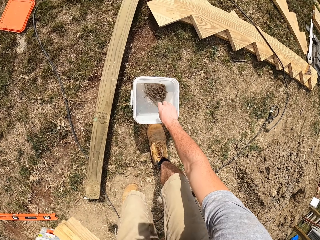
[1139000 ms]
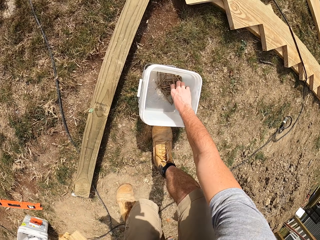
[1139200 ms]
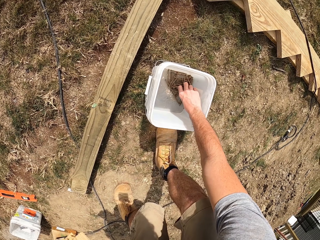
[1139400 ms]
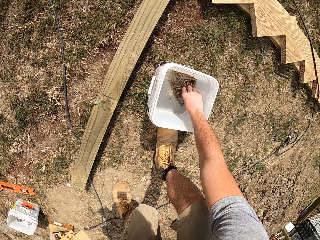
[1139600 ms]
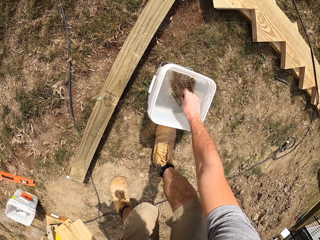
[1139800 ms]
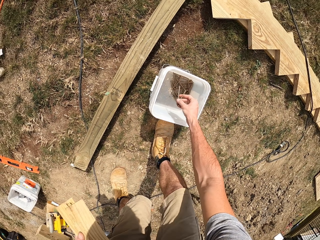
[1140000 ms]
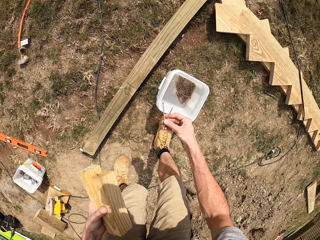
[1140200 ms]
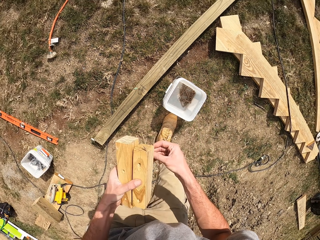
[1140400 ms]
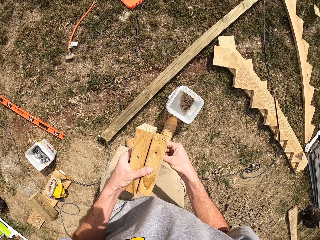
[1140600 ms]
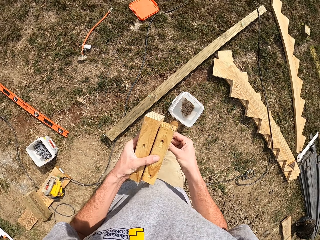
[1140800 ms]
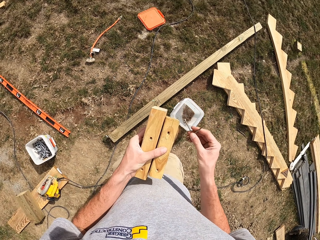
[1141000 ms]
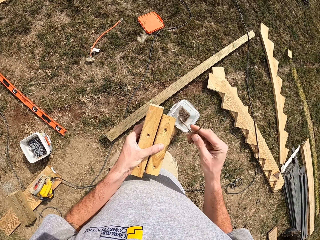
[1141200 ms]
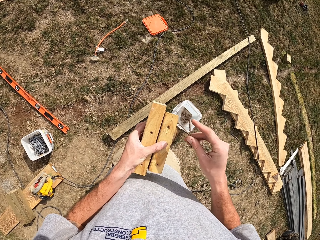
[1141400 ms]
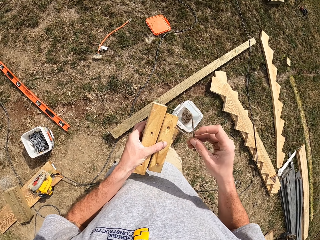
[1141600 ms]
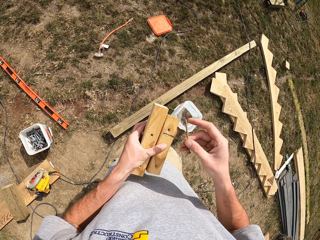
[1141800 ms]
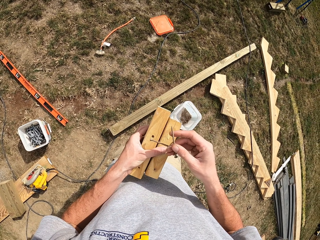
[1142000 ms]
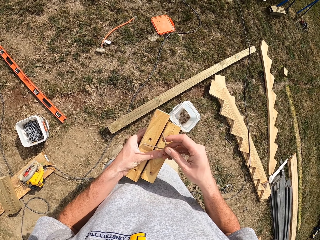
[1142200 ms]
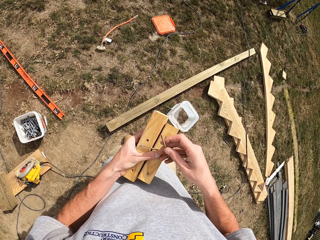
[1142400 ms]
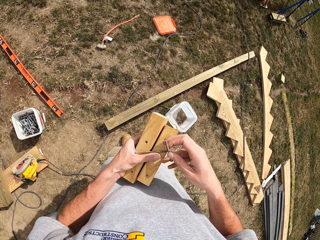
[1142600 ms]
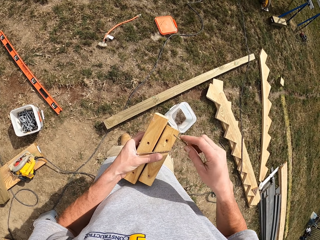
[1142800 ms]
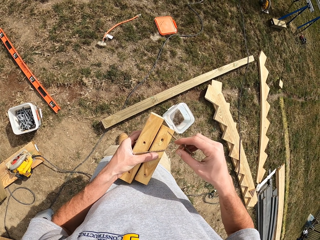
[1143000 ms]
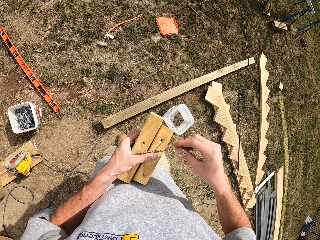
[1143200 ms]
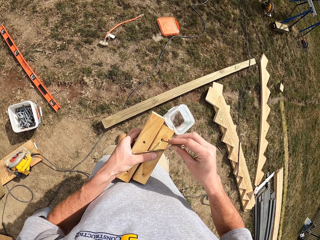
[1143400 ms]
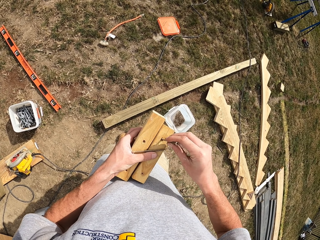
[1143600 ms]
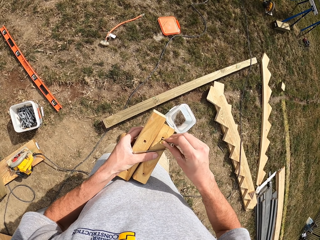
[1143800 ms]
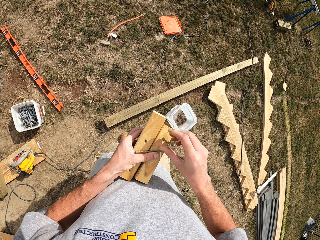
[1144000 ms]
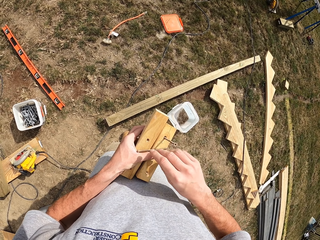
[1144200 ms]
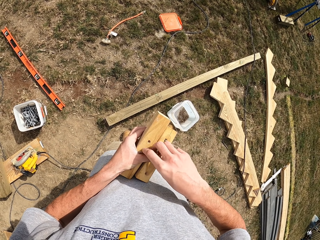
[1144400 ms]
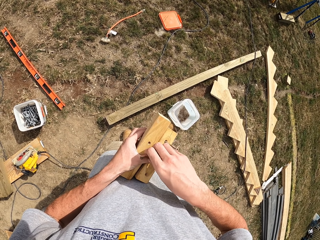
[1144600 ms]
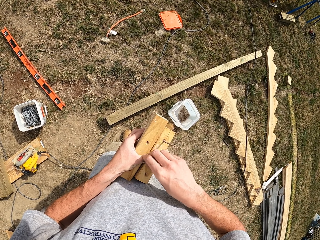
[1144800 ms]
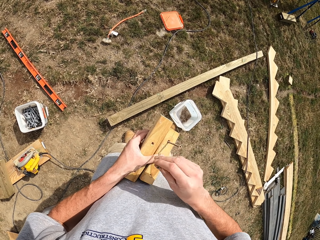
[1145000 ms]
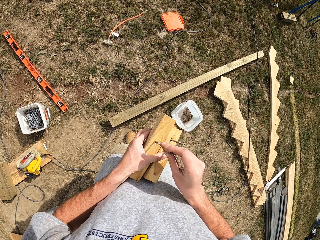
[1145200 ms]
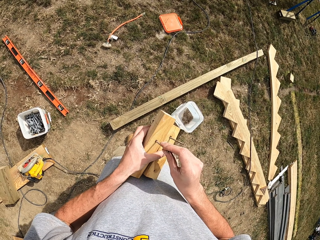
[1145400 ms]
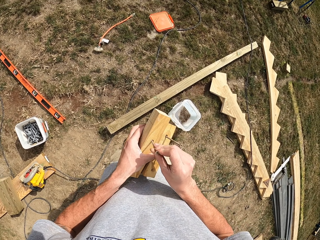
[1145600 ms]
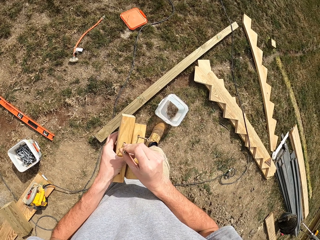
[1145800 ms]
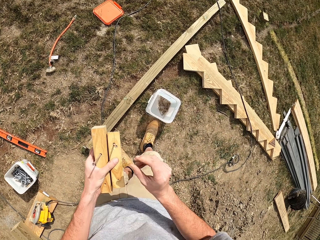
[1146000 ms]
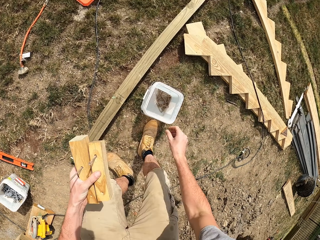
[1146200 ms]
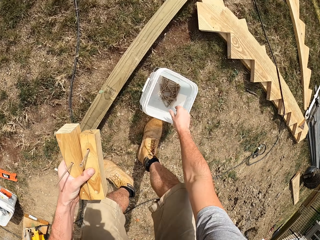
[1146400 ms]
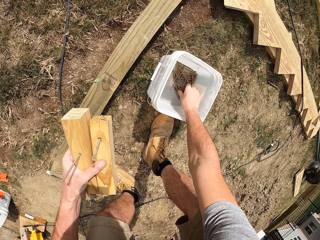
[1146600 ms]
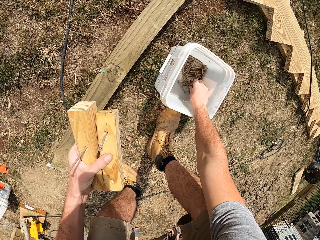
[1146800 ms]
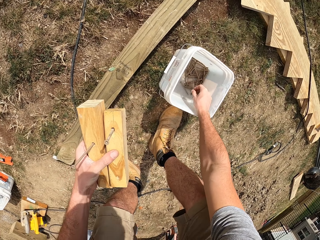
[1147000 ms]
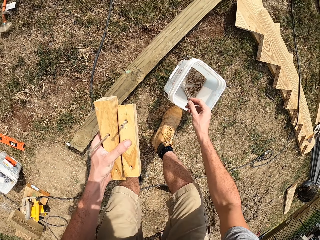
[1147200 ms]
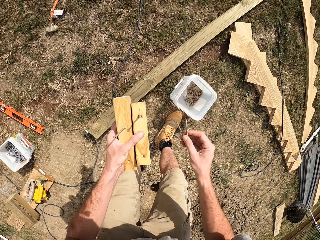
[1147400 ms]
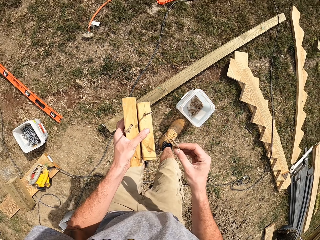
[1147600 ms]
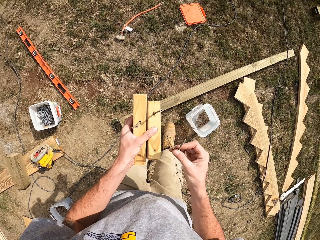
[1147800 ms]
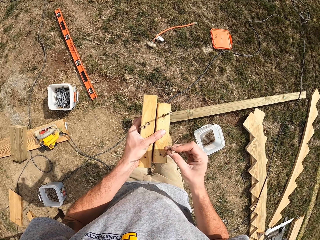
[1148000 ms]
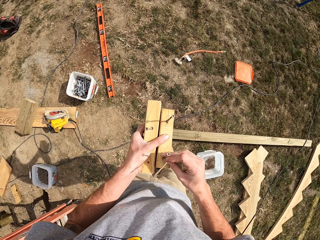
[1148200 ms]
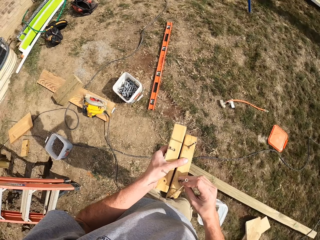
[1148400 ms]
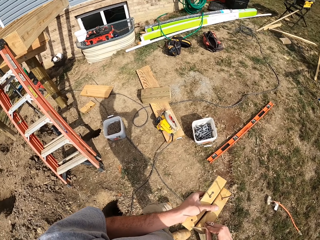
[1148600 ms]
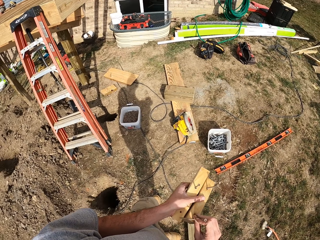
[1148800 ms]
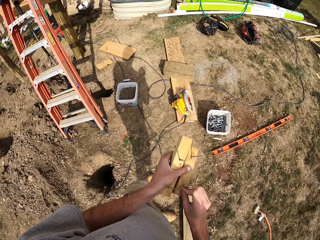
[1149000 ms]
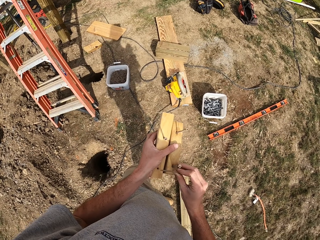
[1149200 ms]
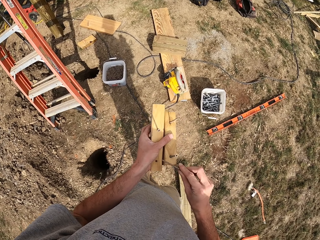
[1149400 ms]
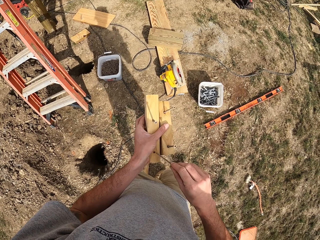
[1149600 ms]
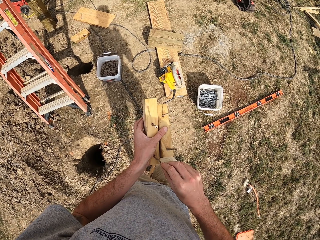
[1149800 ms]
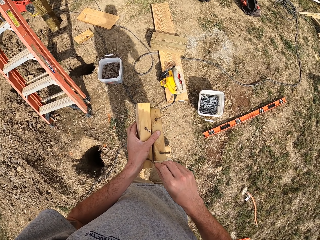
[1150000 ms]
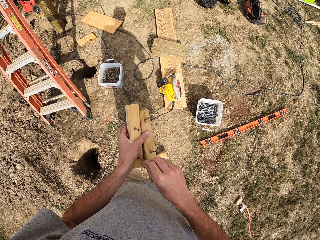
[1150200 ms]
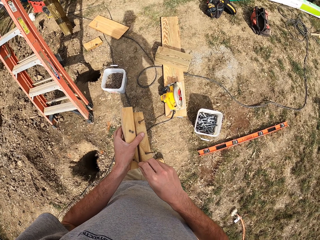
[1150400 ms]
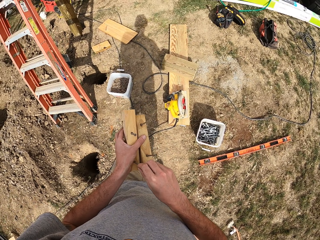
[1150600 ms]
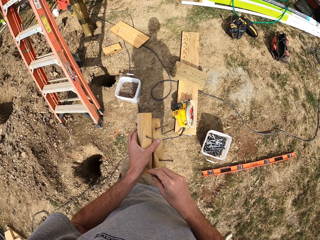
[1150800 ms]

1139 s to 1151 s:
The camera wearer picks a nail from a tin. They put the nails through the wood hole. They pick a nail from the tin. They put the nails through the wood hole.

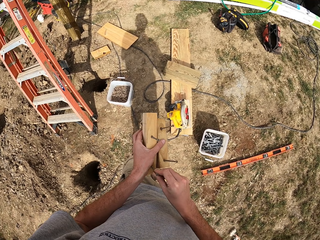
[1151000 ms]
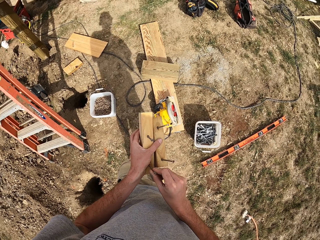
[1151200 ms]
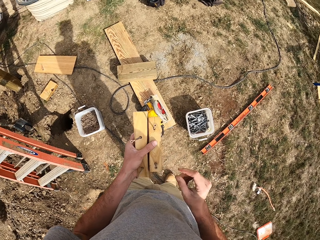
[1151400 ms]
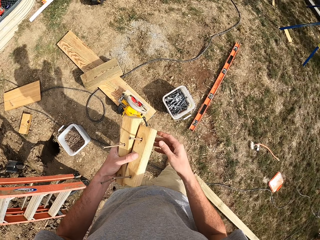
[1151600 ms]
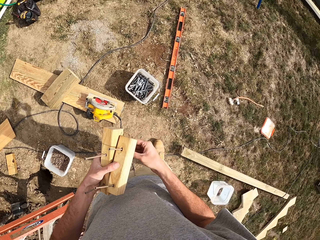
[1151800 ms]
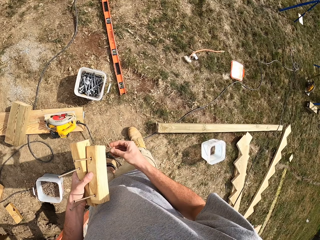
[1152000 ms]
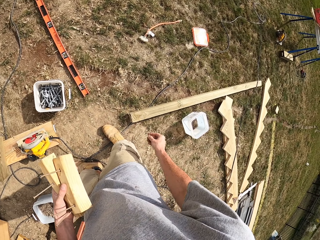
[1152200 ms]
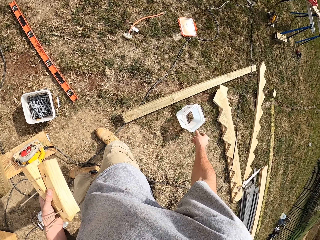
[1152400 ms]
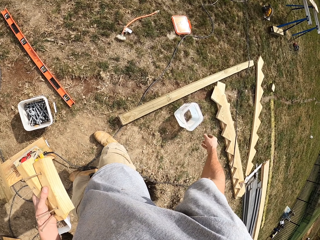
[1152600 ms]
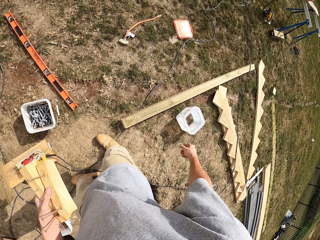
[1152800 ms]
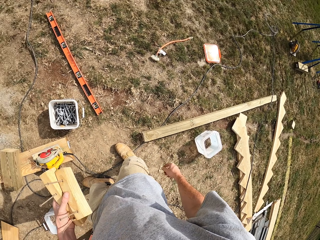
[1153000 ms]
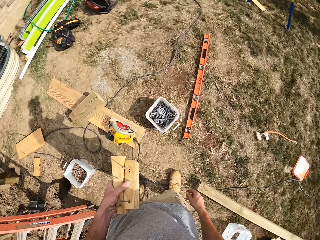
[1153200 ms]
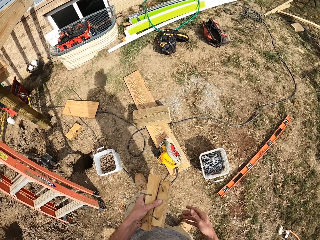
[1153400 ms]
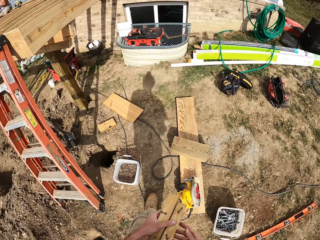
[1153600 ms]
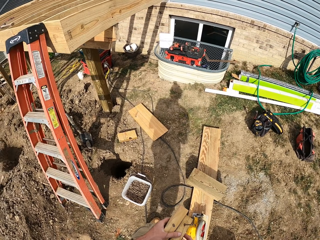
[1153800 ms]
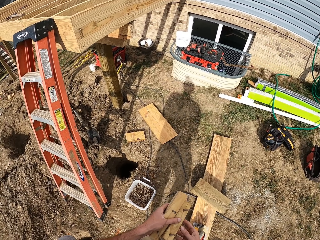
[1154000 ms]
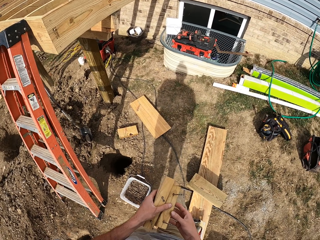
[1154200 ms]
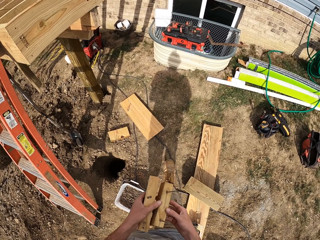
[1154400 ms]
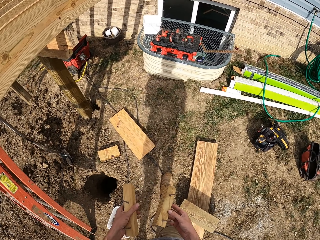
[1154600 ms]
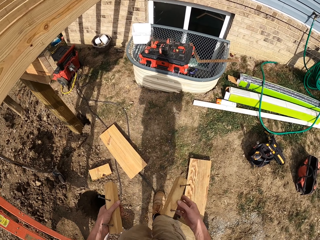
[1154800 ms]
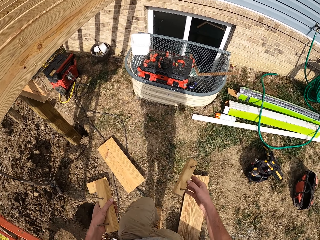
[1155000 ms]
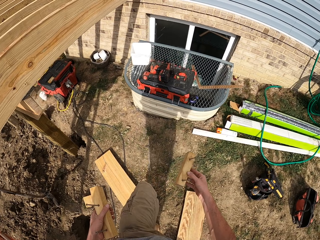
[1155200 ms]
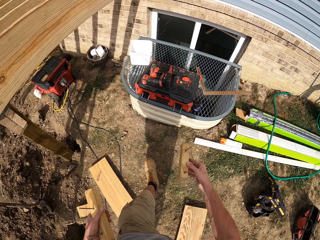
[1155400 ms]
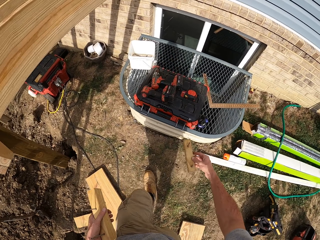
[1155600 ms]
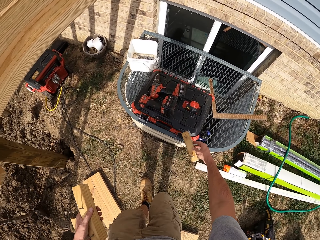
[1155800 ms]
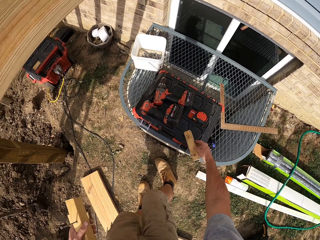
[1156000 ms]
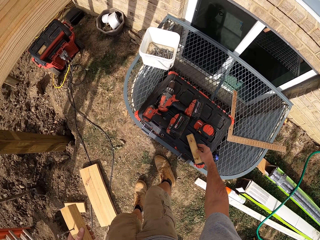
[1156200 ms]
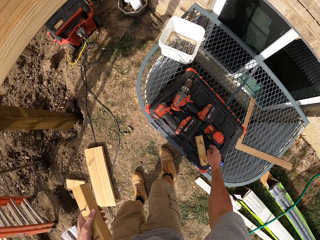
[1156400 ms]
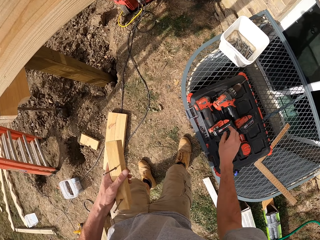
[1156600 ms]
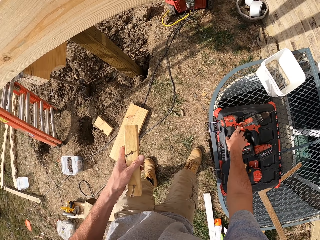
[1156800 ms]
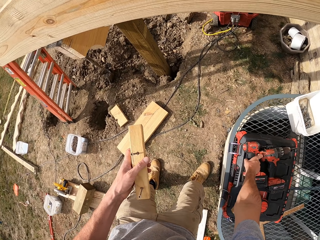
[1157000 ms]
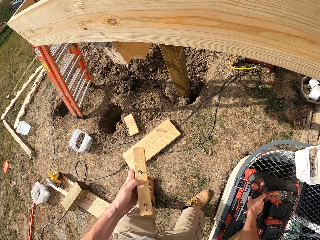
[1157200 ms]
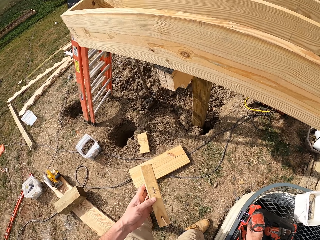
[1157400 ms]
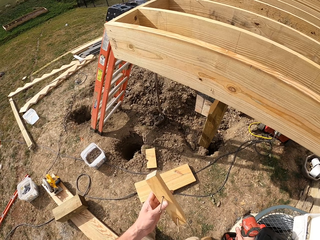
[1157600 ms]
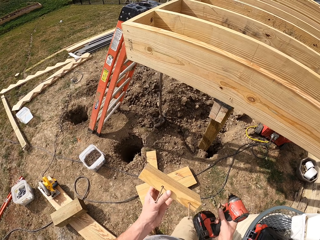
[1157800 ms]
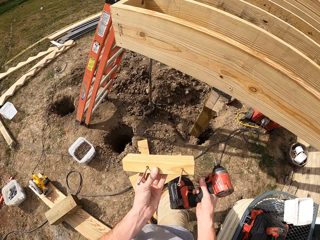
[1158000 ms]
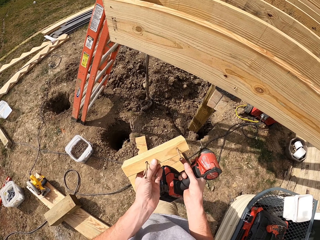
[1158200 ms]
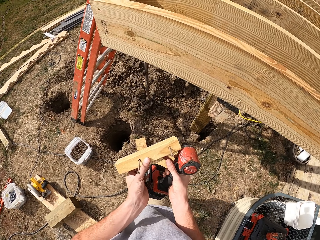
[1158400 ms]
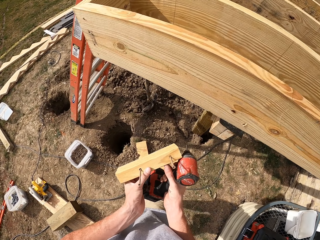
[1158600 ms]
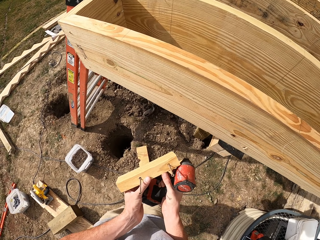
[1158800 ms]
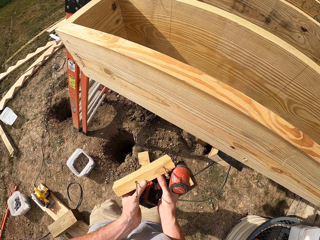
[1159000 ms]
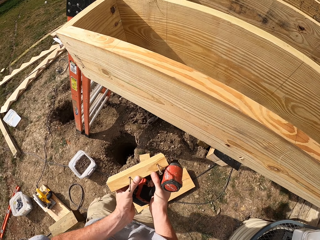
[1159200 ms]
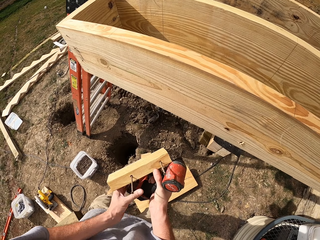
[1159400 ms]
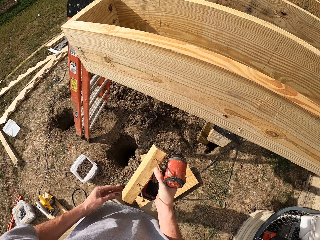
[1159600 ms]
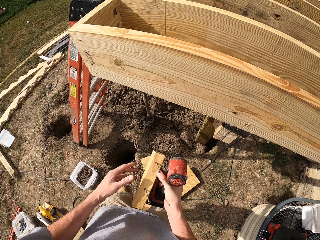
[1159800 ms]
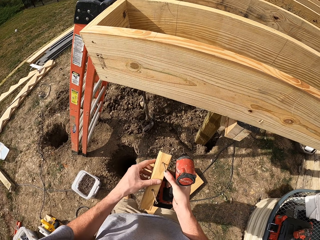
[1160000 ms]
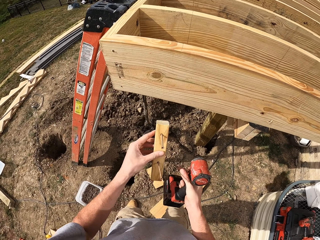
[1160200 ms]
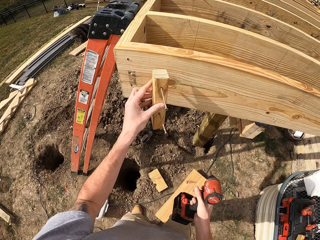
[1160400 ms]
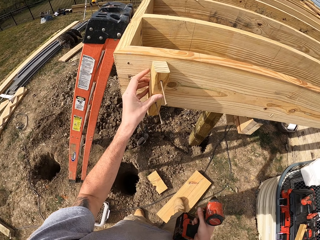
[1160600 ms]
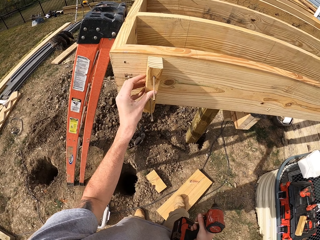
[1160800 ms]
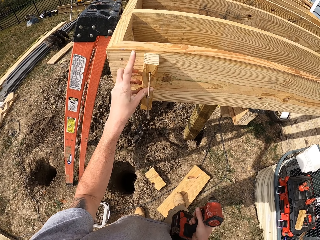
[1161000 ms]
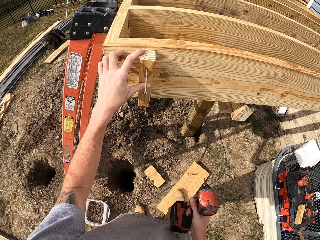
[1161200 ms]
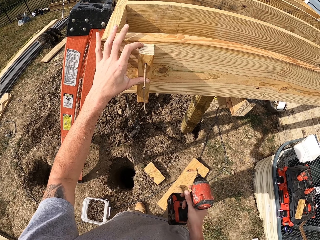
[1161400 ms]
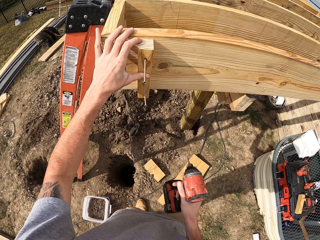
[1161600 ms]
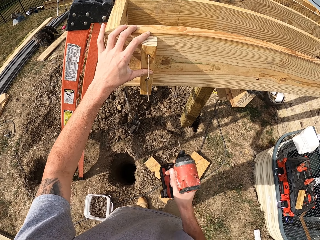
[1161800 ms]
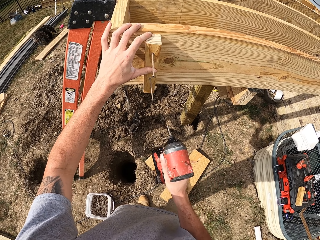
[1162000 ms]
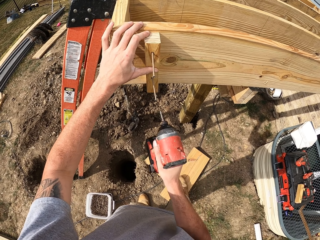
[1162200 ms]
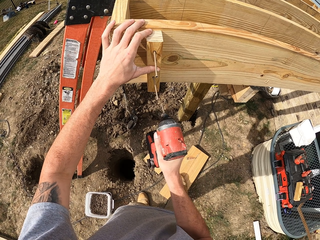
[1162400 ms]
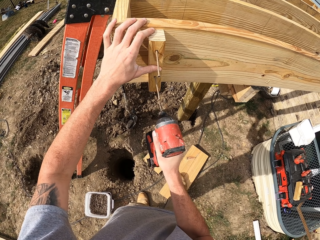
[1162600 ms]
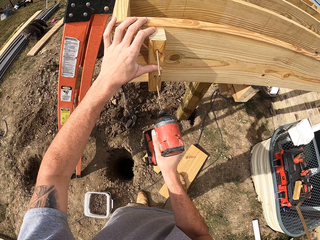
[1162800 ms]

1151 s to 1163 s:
The camera wearer throws a nail in the tin. They walk in a compound. They put one wood down. They pick up a drill. They put the wood against a frame.
